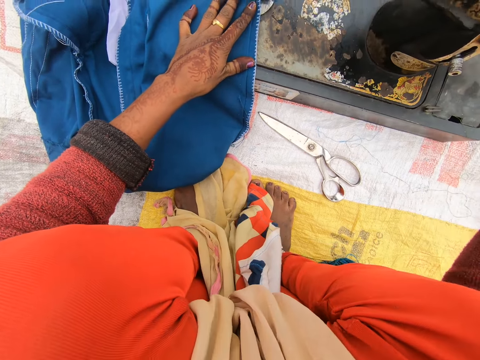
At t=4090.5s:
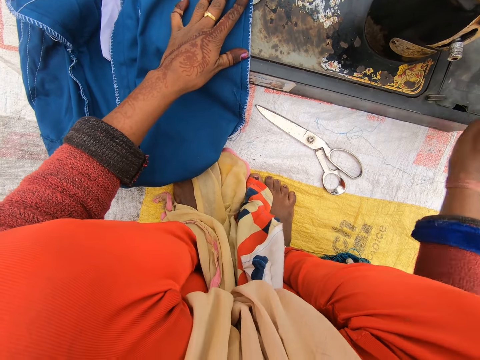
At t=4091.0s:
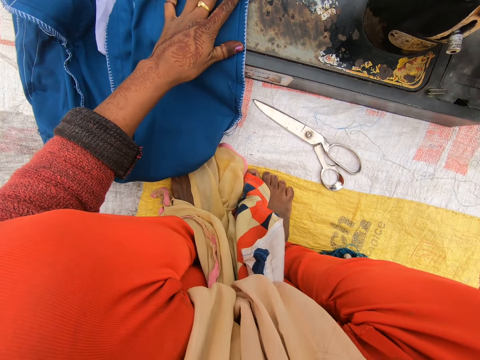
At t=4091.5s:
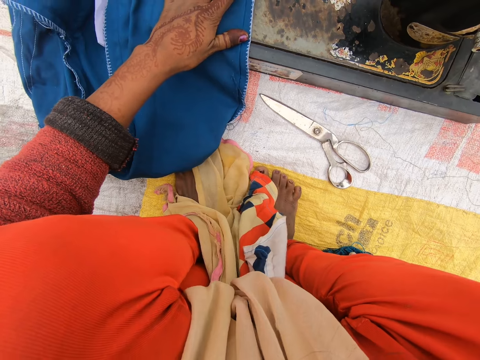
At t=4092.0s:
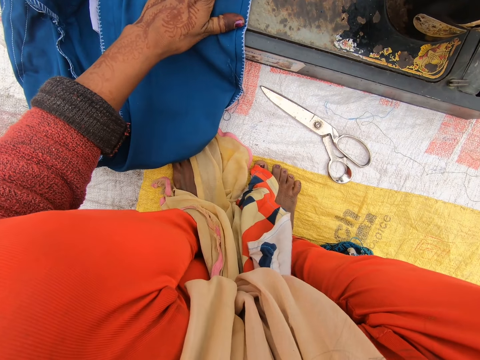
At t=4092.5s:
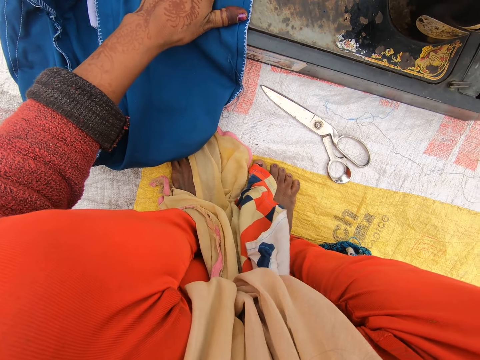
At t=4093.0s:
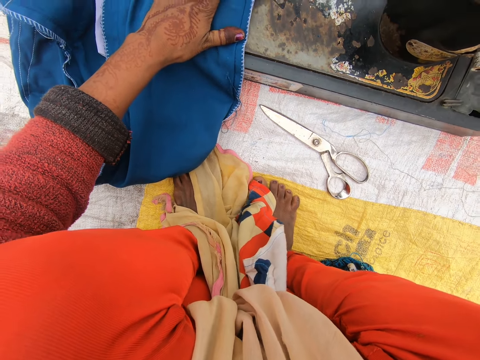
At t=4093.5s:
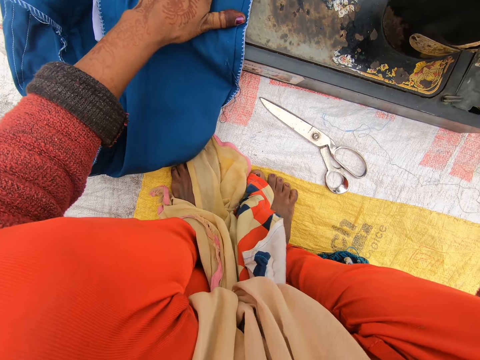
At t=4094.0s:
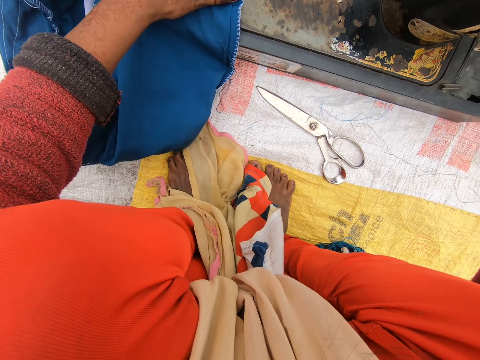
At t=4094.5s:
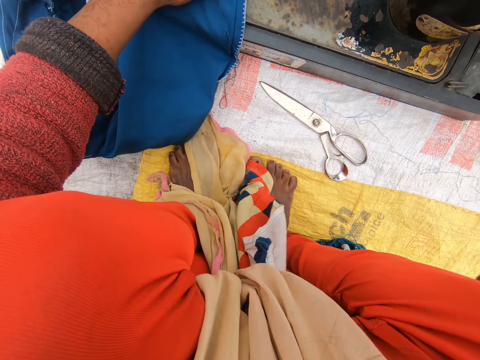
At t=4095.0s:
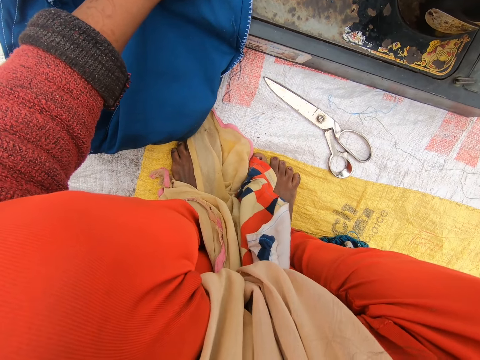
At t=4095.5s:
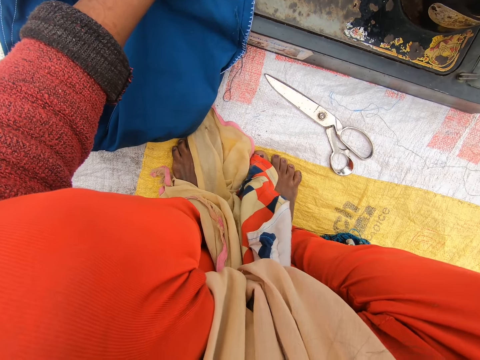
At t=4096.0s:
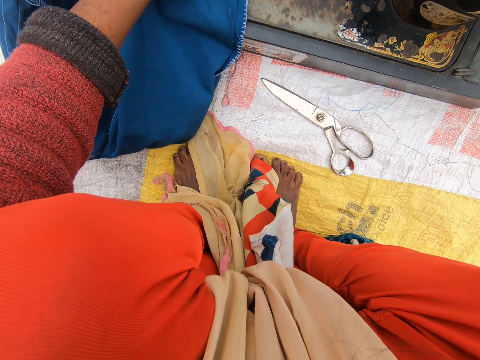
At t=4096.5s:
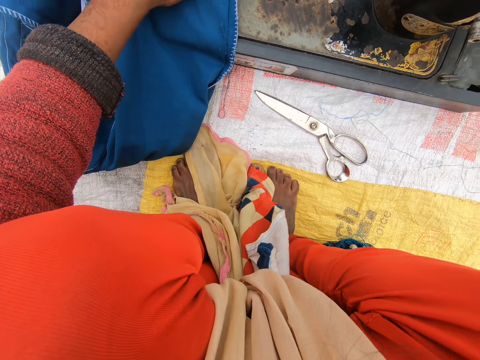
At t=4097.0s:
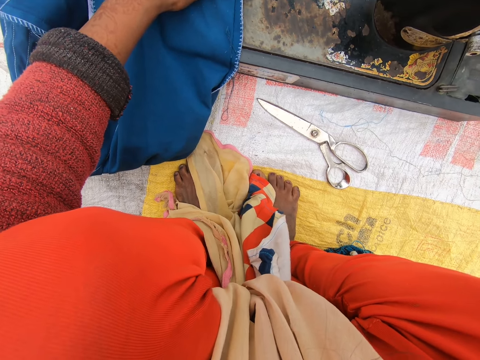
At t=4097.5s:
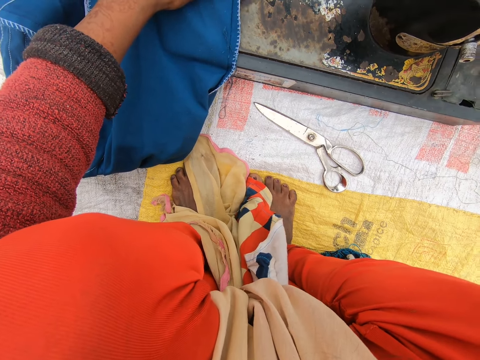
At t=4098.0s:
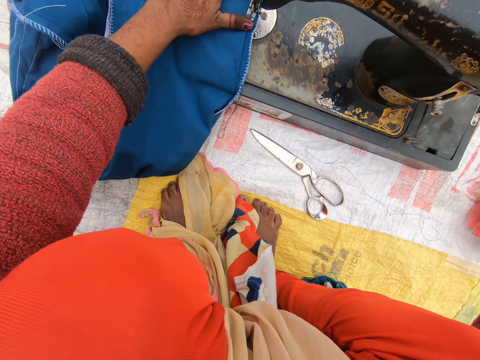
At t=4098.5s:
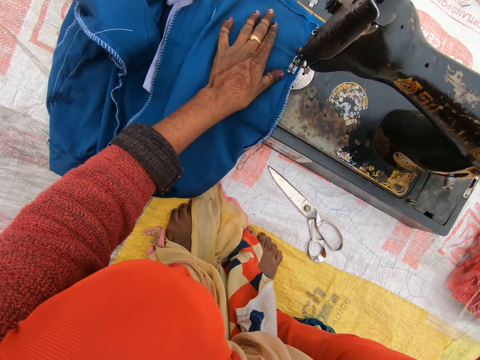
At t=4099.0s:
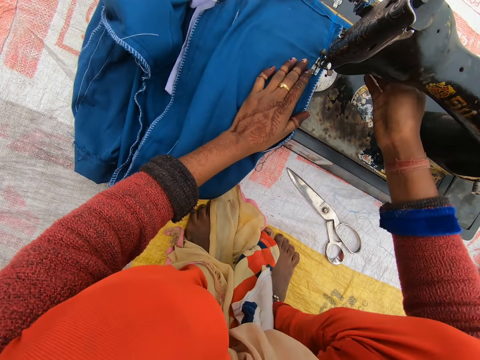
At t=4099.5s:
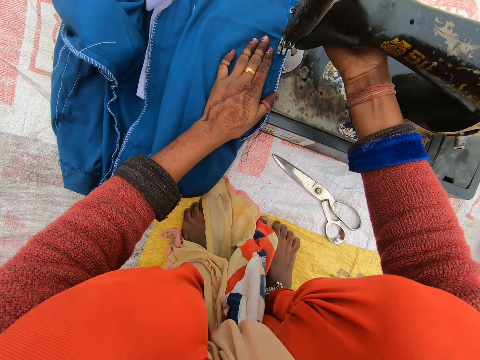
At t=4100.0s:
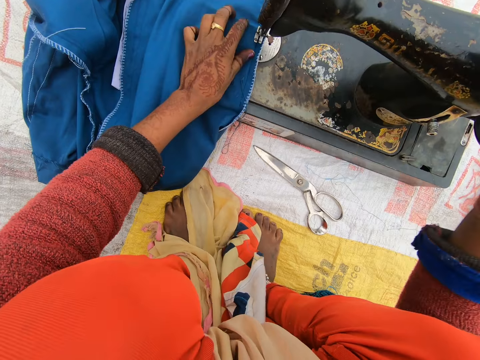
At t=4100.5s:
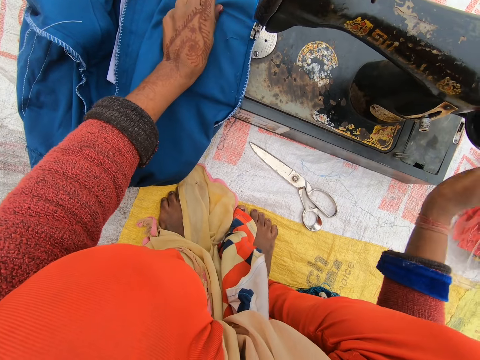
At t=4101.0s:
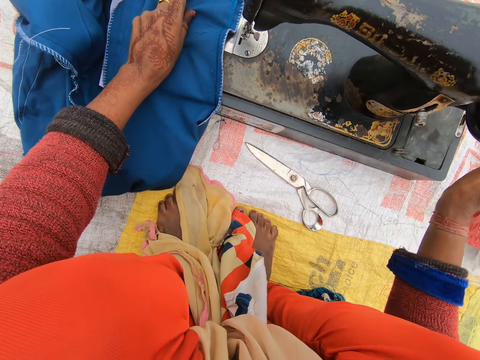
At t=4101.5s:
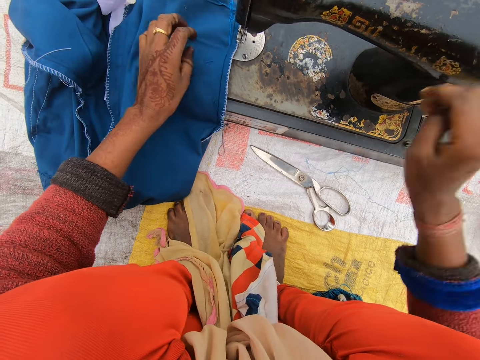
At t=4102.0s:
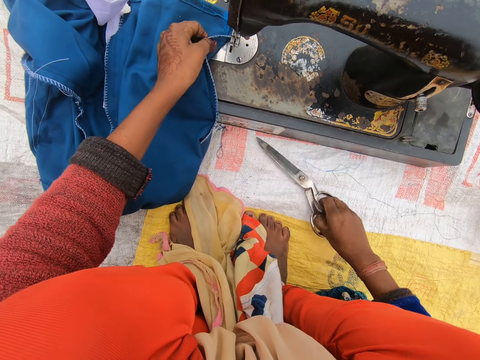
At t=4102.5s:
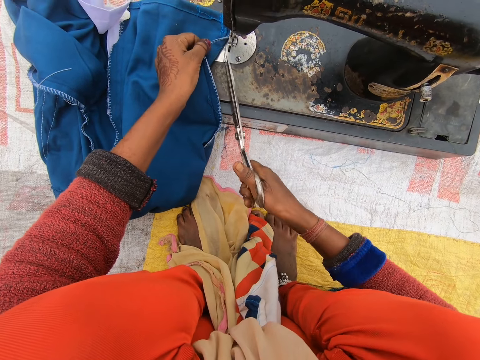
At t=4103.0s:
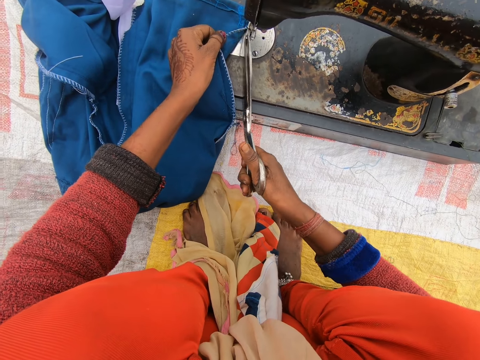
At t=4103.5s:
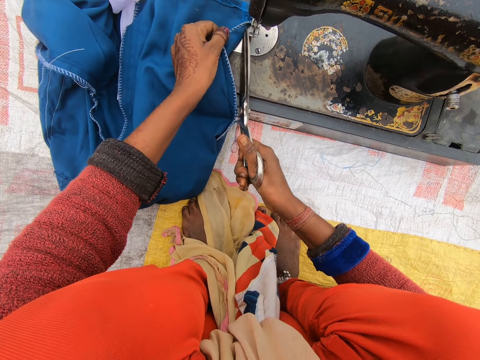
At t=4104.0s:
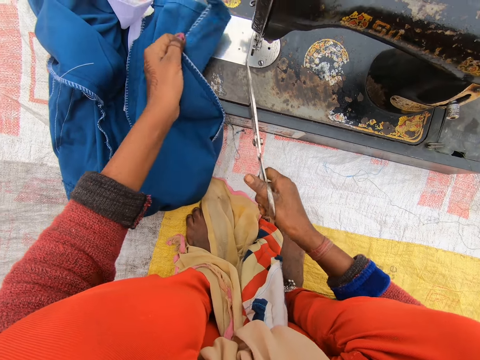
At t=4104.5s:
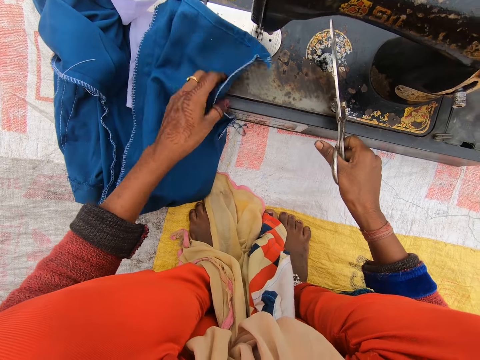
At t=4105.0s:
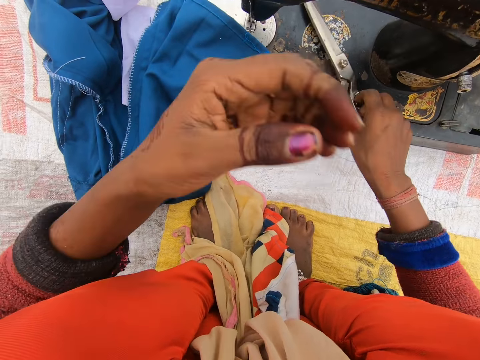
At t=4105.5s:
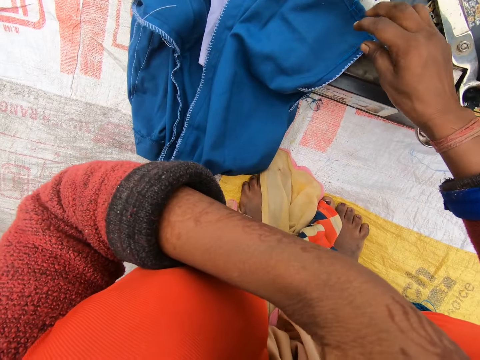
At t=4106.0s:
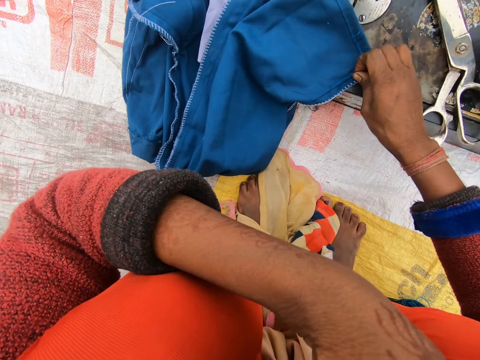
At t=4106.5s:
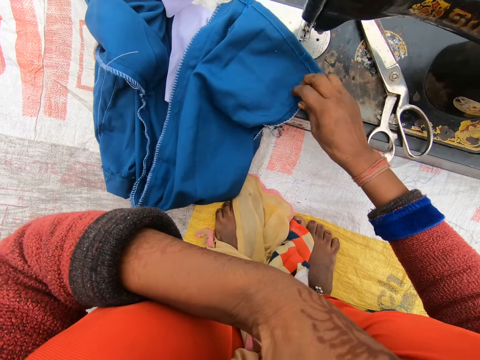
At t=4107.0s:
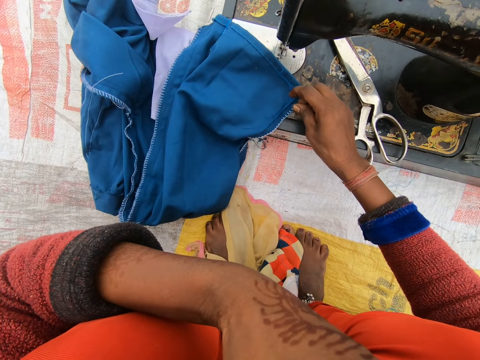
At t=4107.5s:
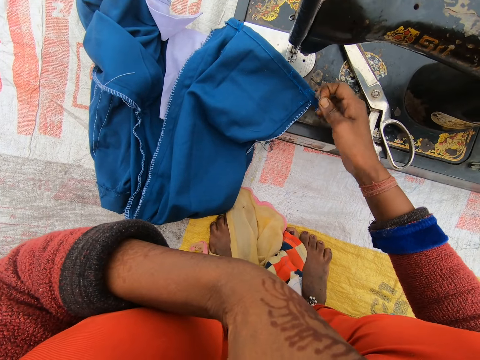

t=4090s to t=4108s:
The camera wearer sews the pair of trousers on the machine. They lift the tooth plate of the machine. They remove the pair of trousers from the needle of the machine. They pull the cloth. They pick up the pair of scissors on the mat. They cut the thread from the pair of trousers. They place the pair of scissors on the machine. They pull the thread on the pair of trousers.

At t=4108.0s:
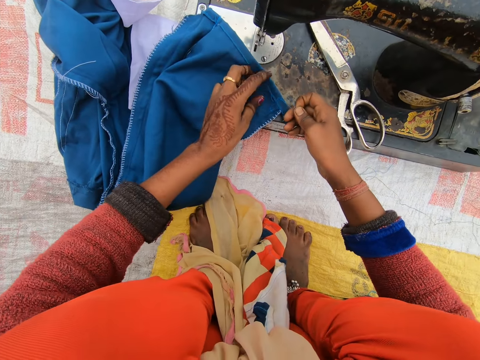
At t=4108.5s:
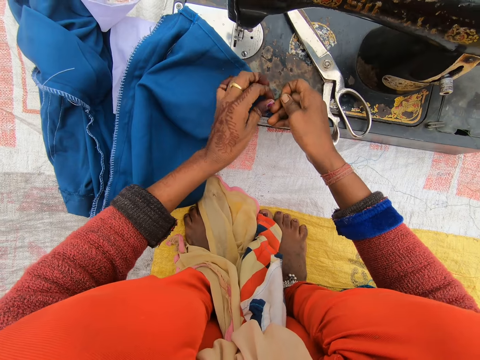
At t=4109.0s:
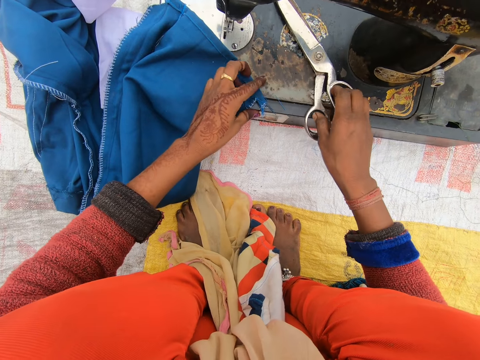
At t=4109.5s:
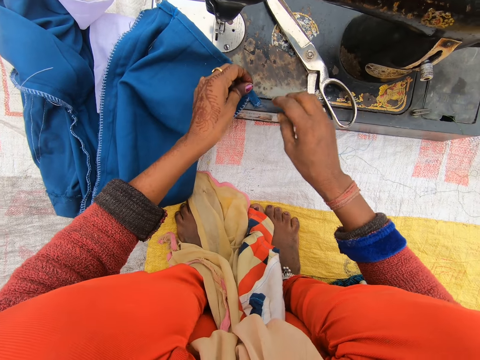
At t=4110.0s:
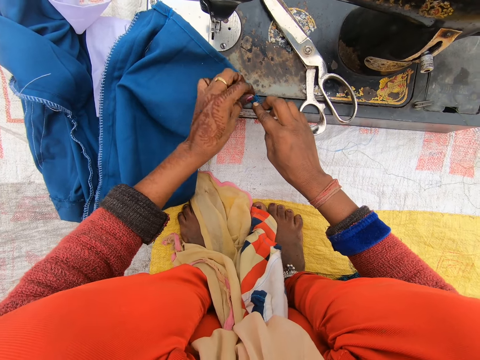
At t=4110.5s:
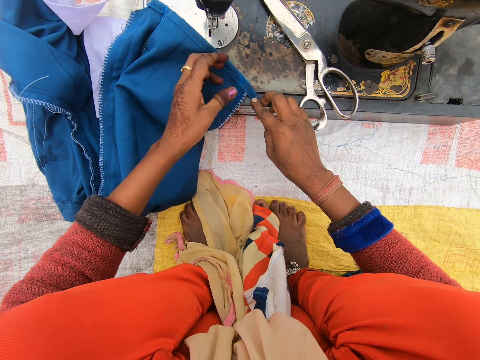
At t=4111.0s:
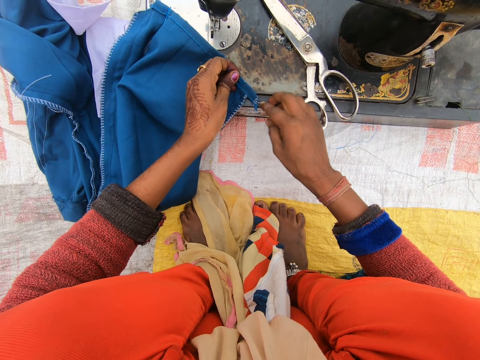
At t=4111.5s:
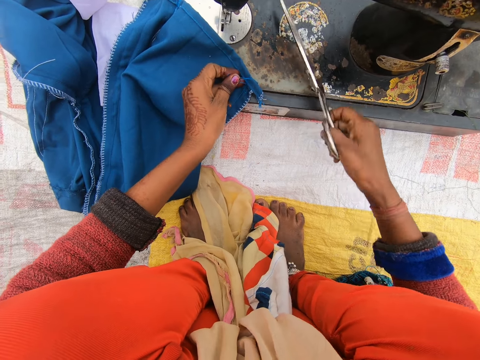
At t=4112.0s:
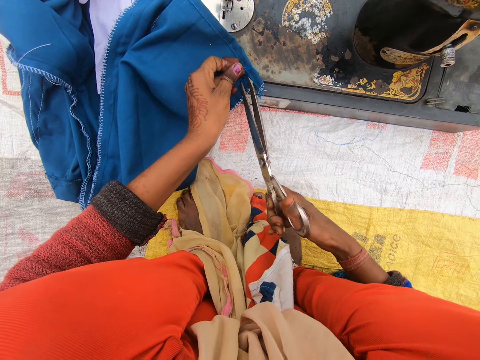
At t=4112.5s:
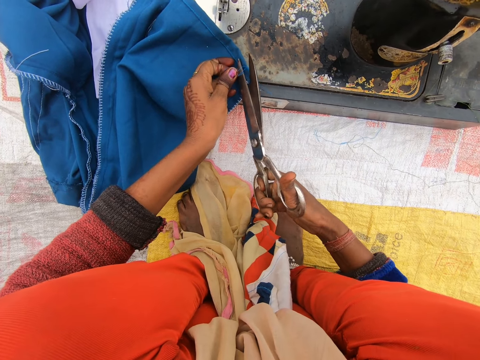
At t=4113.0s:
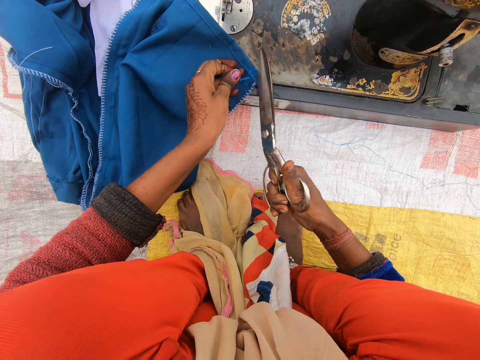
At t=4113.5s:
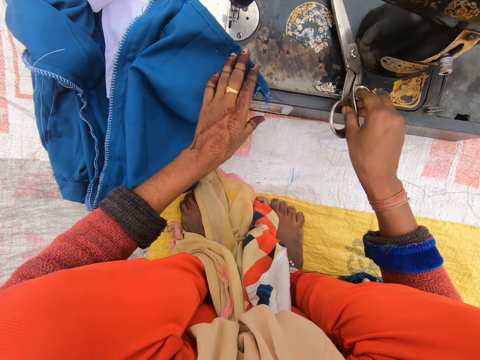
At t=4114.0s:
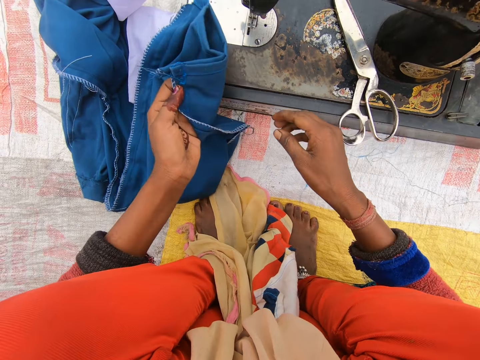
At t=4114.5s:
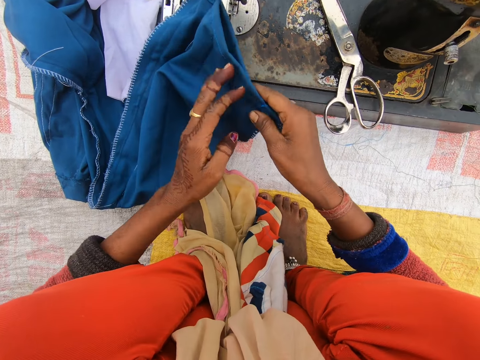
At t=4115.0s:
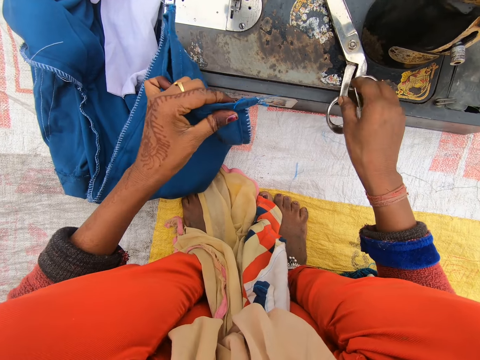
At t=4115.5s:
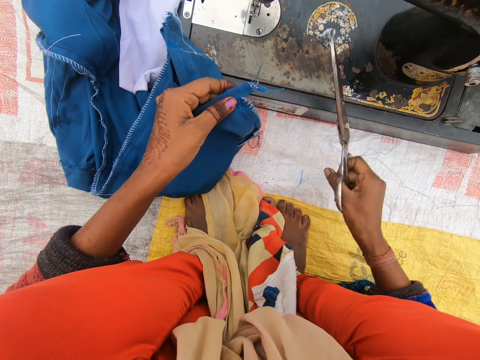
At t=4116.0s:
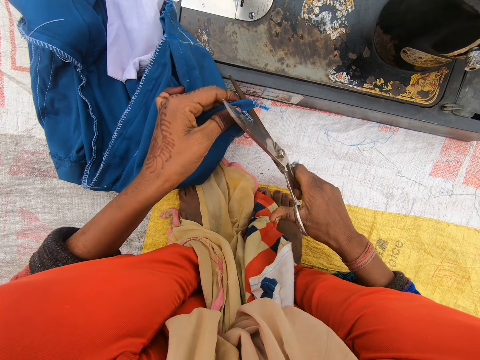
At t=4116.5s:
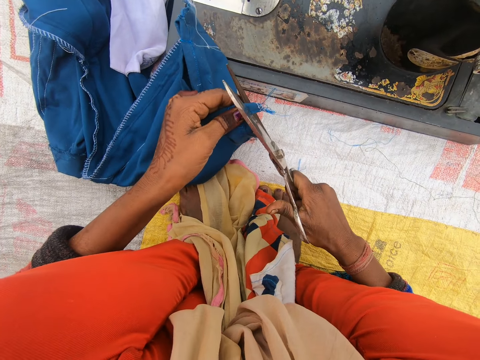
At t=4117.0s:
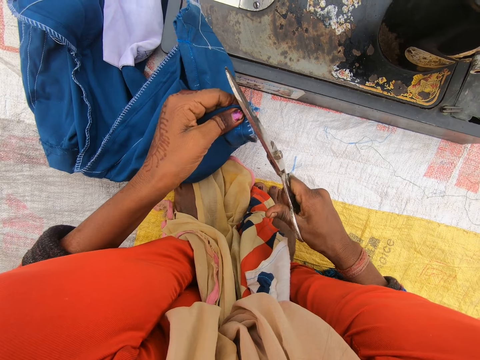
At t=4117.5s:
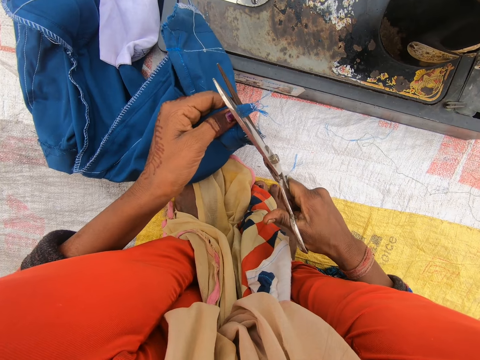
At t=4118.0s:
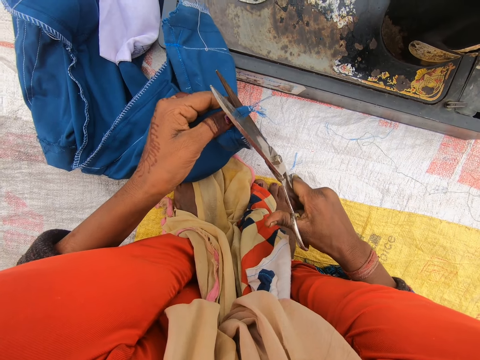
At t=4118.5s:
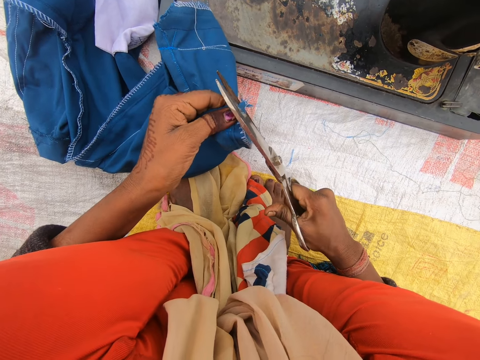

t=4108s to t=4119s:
The camera wearer pulls the threads. They pick up the pair of scissors on the machine. They cut the thread on the pair of trousers. They place the pair of scissors on the machine and raise the tip of the pair of trousers. They pick up the pair of scissors on the machine. They trim off the excess fabric on the pair of trousers with the pair of scissors.
